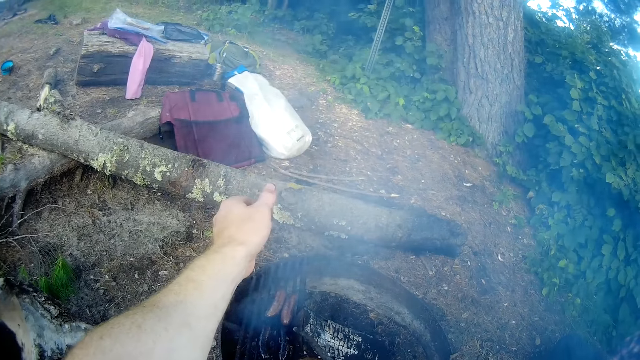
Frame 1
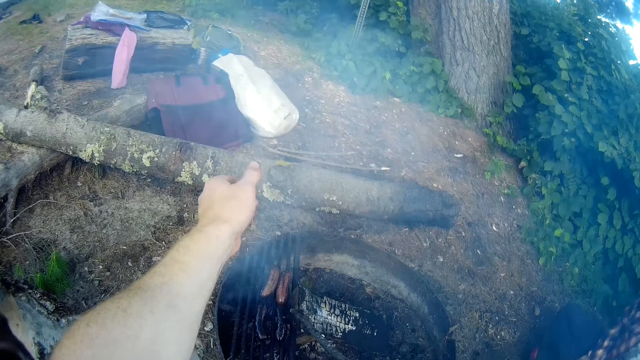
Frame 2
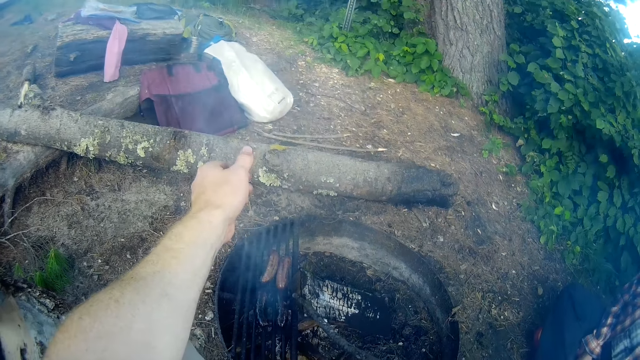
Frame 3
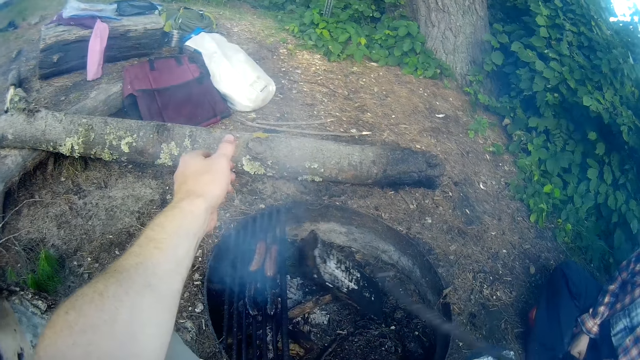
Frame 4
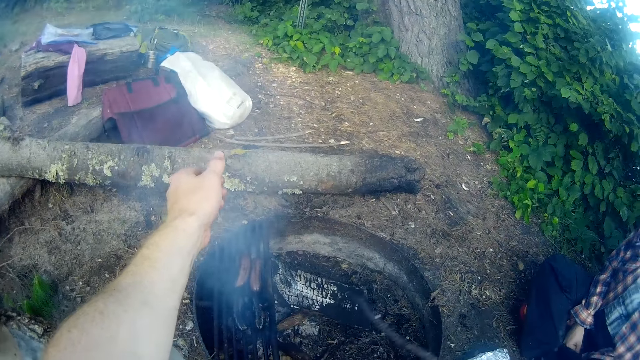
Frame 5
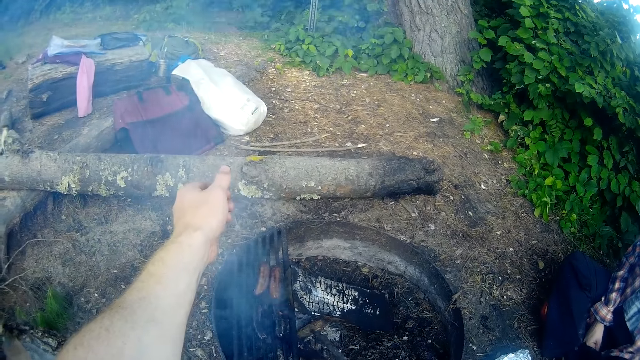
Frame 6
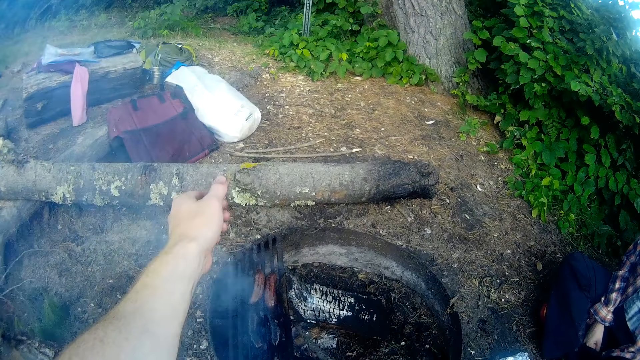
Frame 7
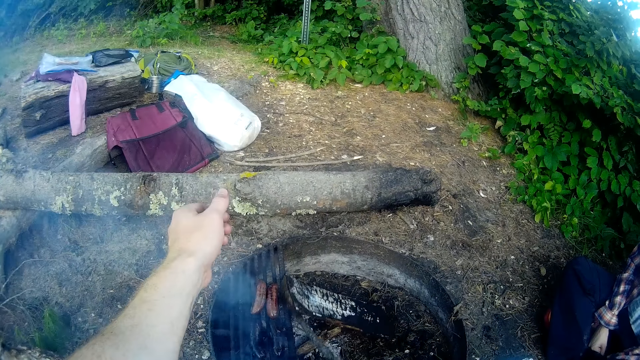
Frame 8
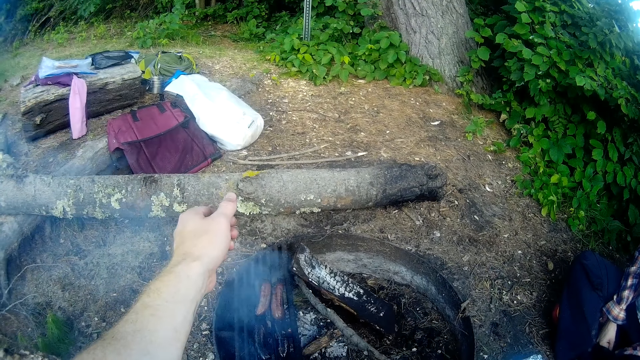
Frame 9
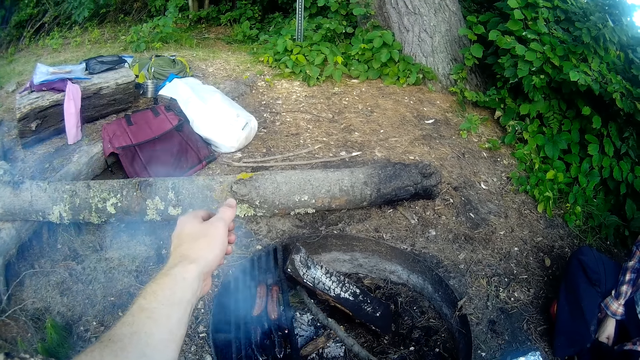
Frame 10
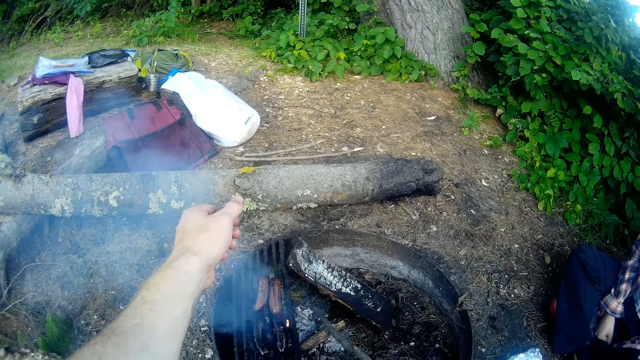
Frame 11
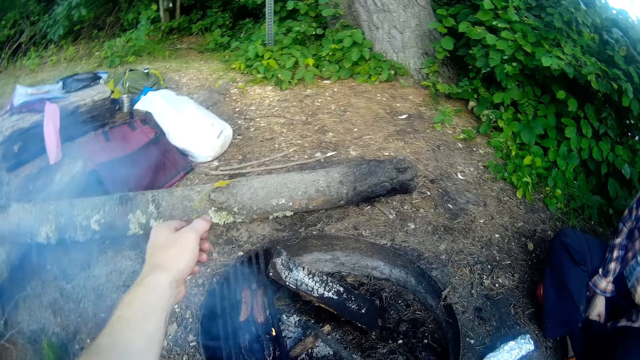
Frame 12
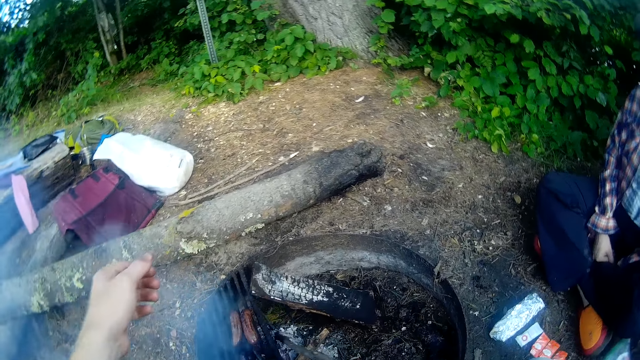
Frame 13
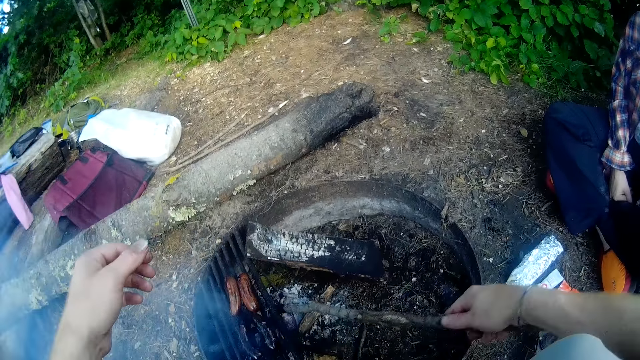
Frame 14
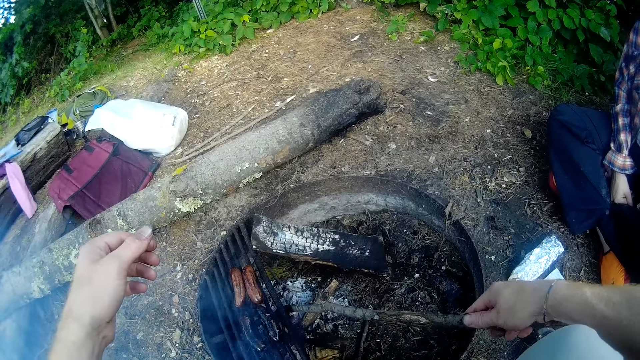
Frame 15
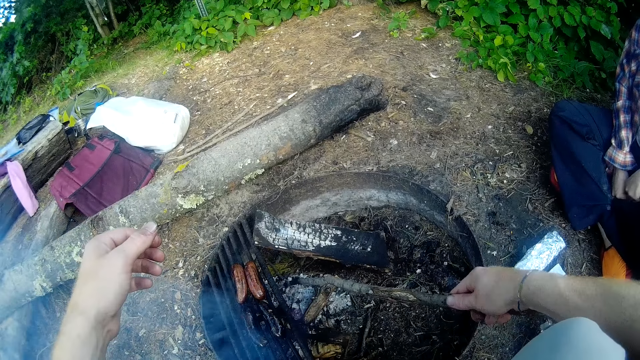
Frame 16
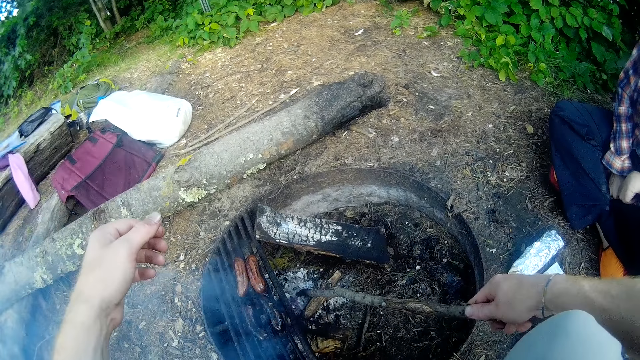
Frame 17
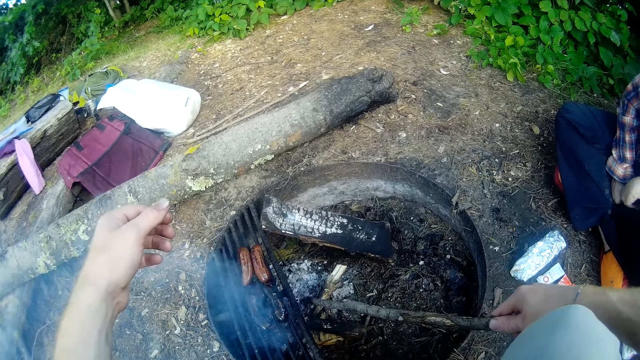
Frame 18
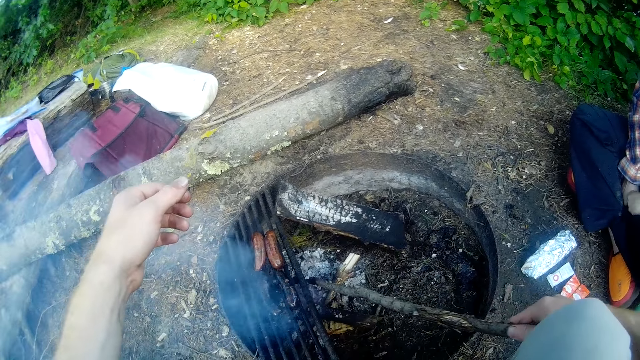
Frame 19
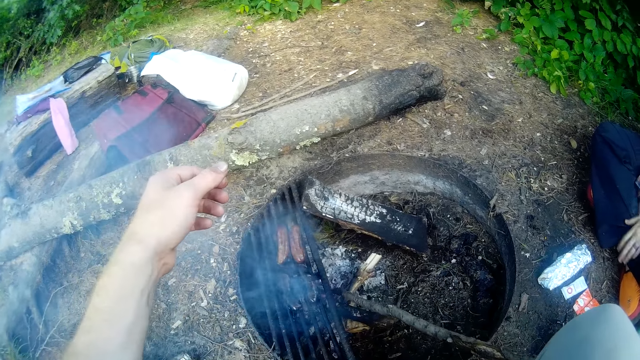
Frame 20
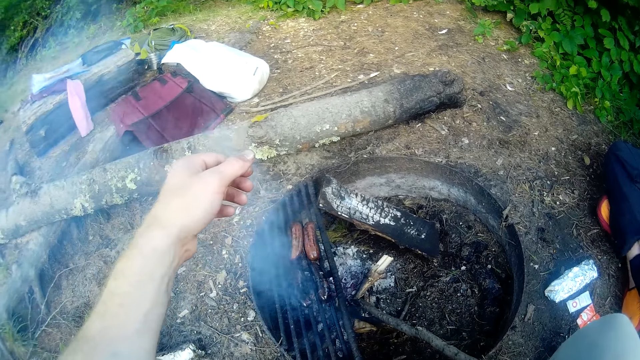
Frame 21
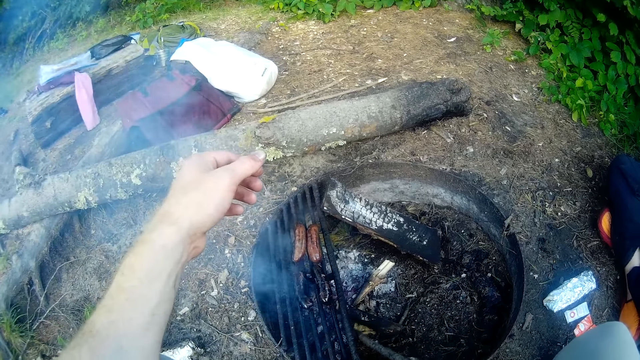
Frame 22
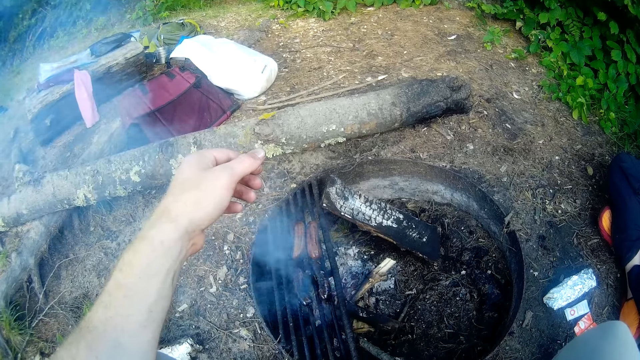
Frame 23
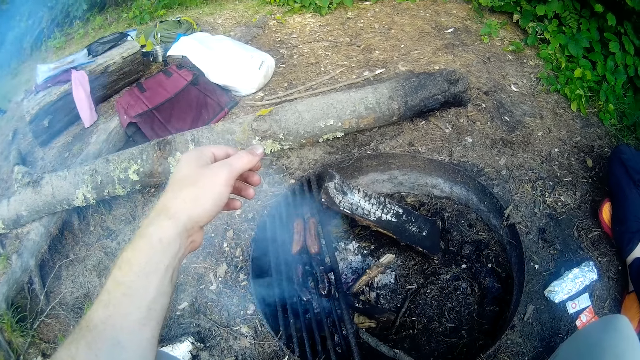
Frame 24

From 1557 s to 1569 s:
The camera wearer moves a piece of firewood with the stick on the fire. They move pieces of firewood with the stick.

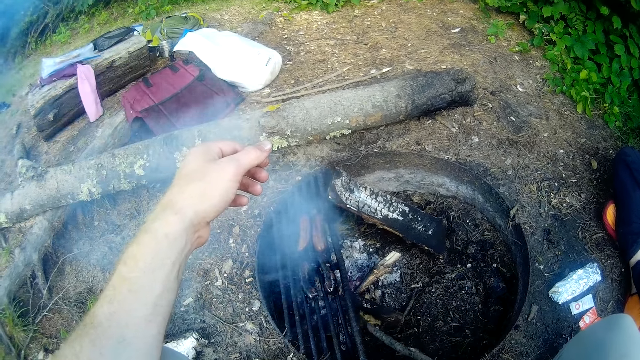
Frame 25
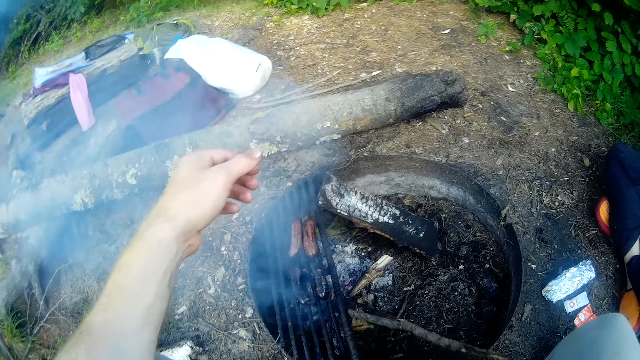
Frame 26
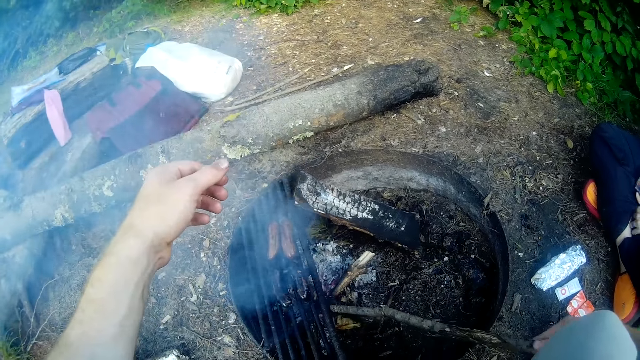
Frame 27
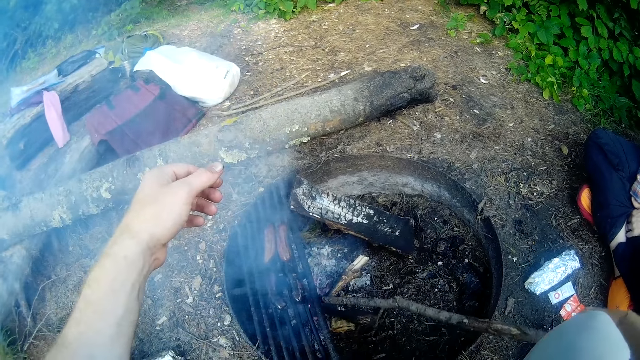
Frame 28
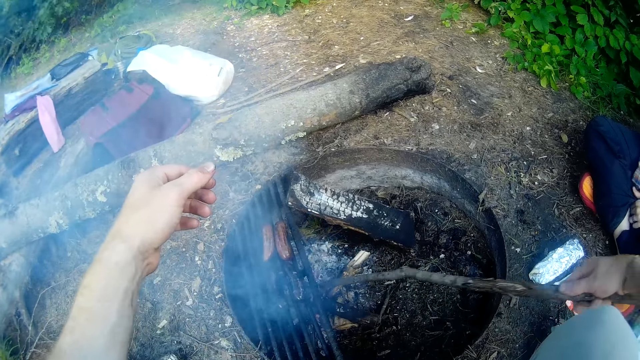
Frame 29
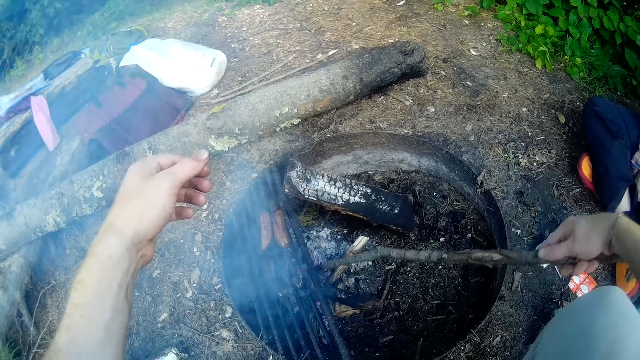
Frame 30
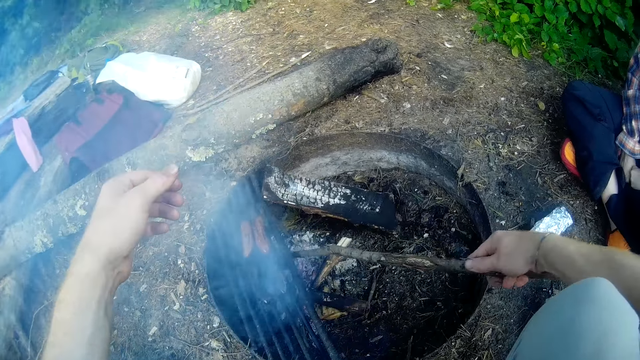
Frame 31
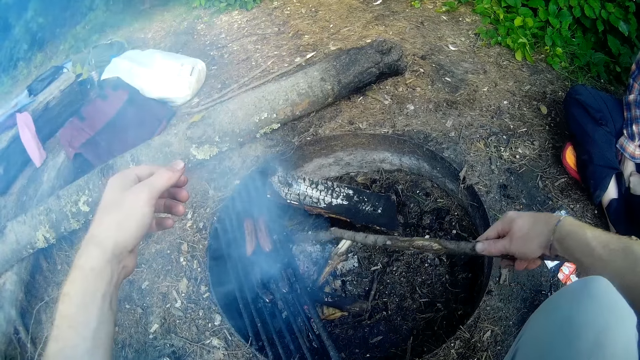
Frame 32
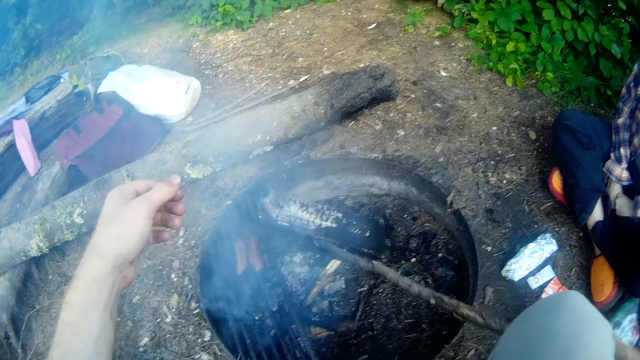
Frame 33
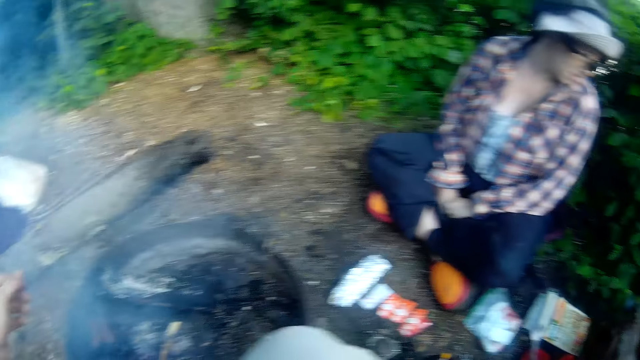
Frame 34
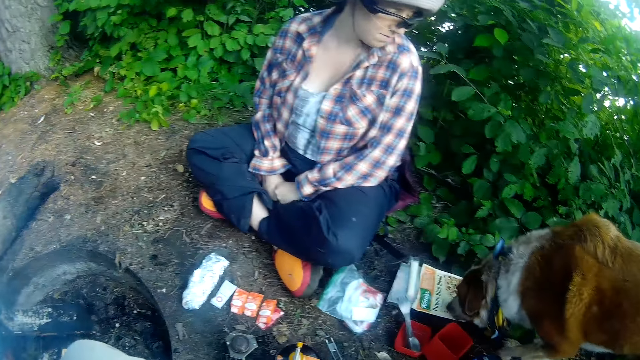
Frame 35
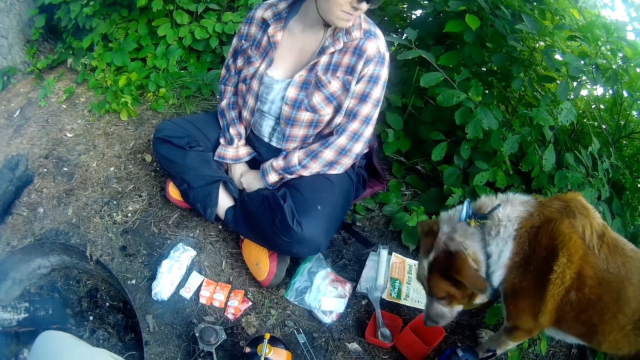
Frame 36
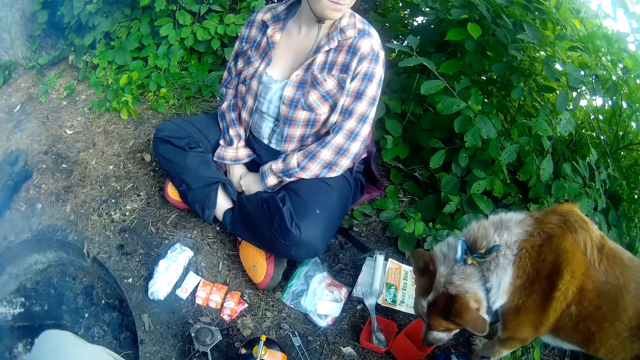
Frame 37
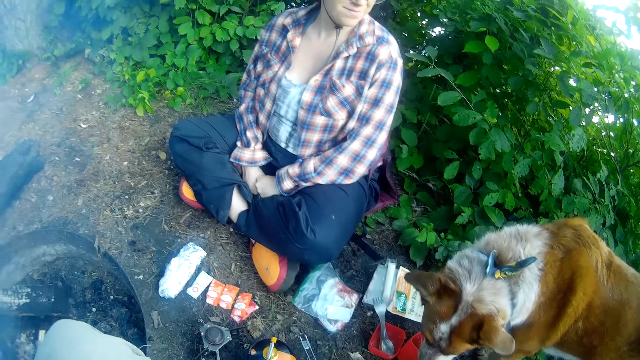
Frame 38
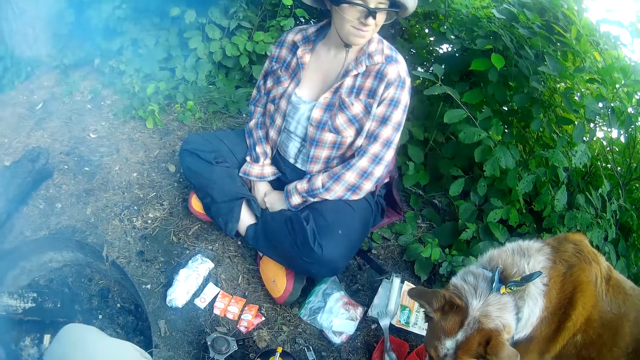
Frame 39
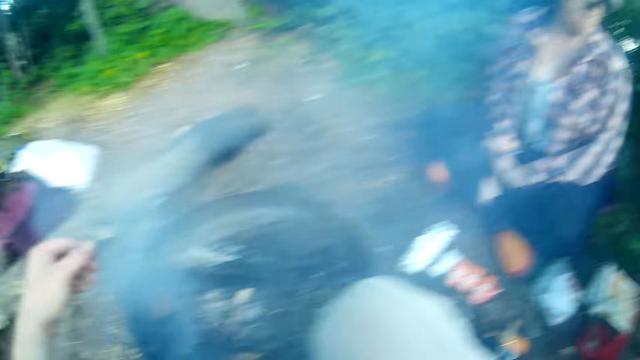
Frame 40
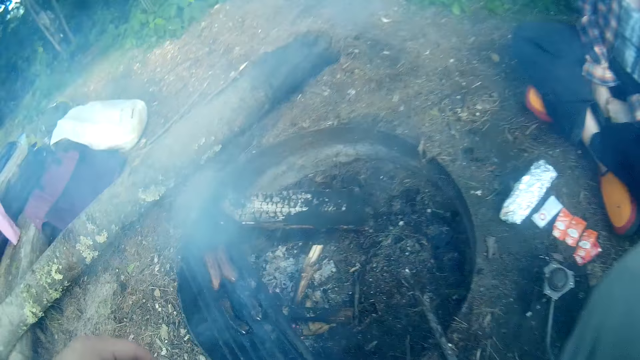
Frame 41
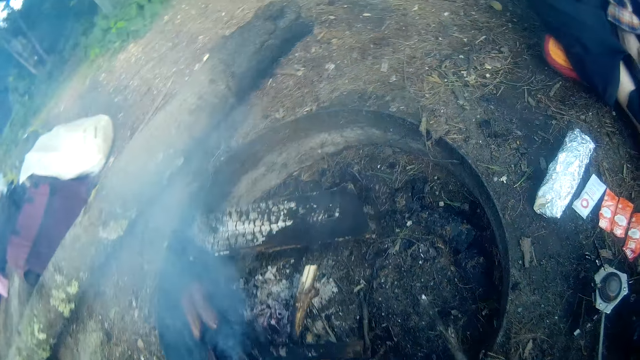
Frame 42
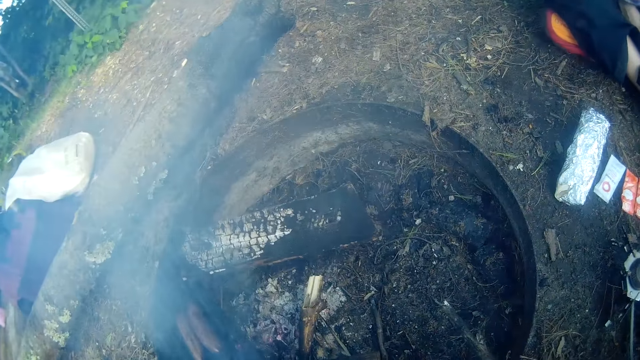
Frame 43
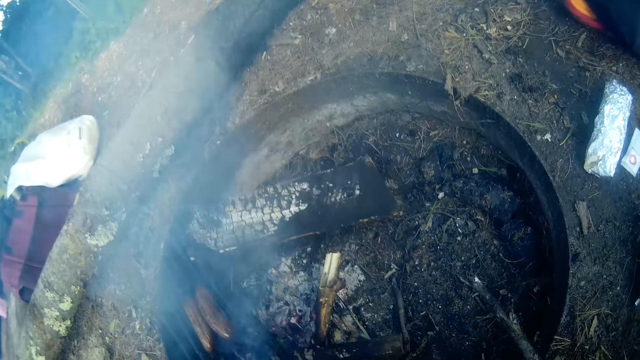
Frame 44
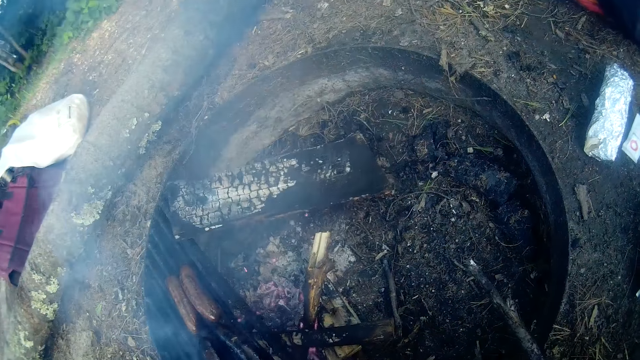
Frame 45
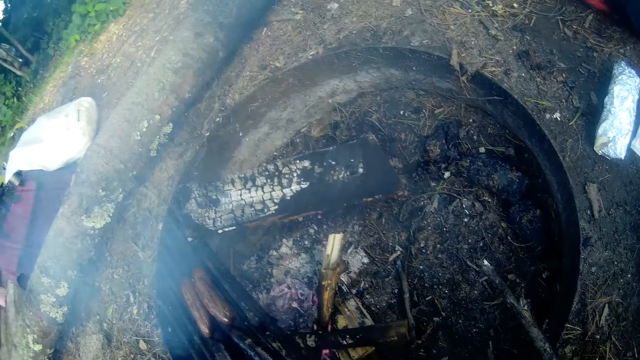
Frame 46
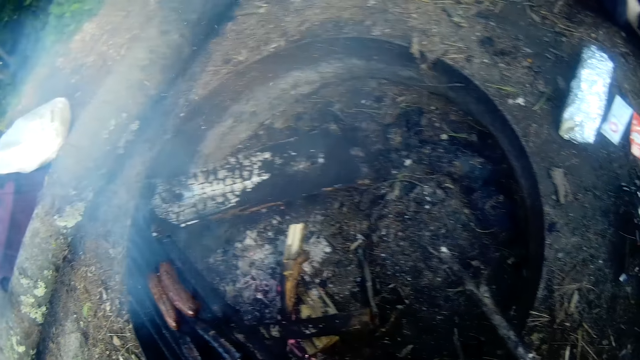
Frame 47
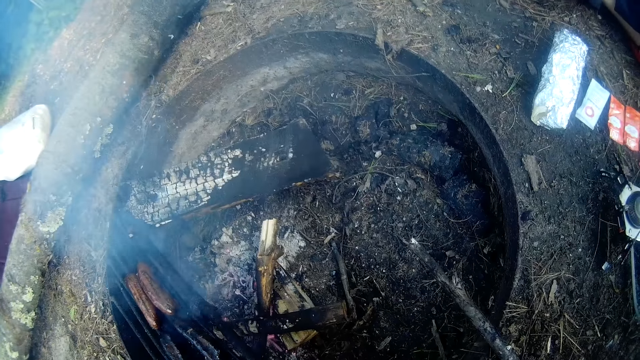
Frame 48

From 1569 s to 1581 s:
The camera wearer stares at a dog. The woman interacts with the dog. The camera wearer stares at a roasted object.
